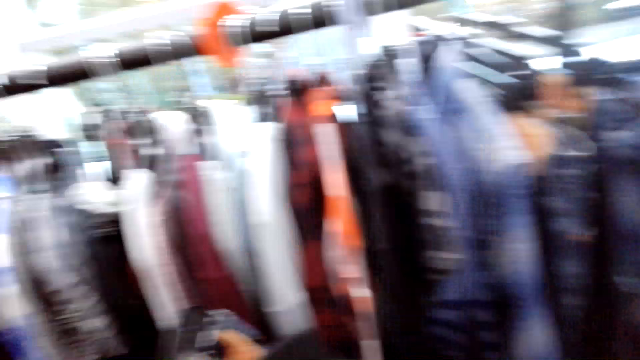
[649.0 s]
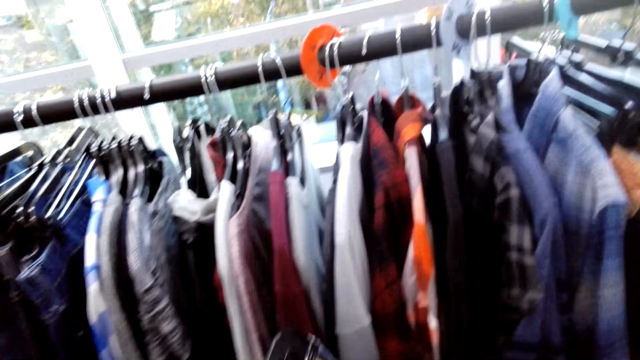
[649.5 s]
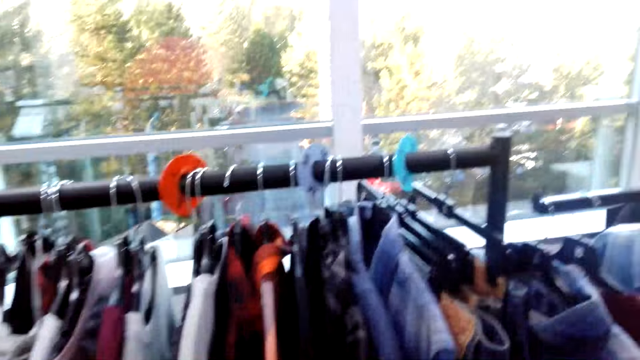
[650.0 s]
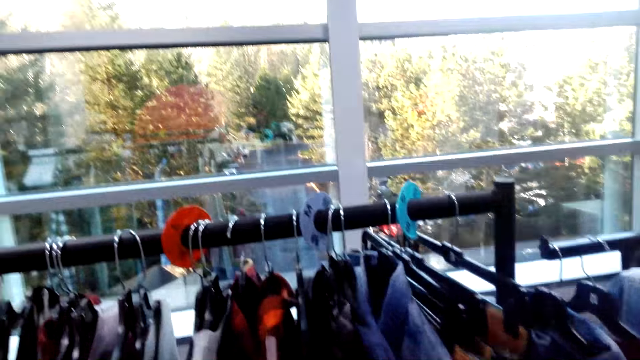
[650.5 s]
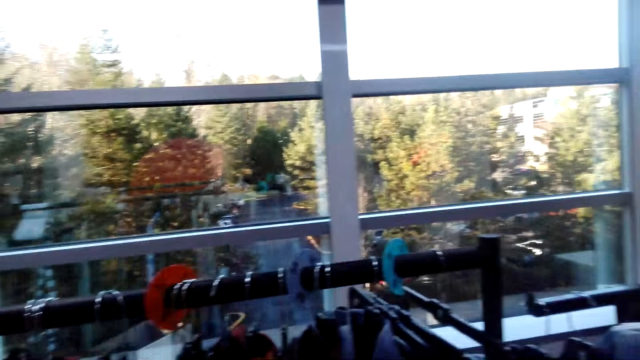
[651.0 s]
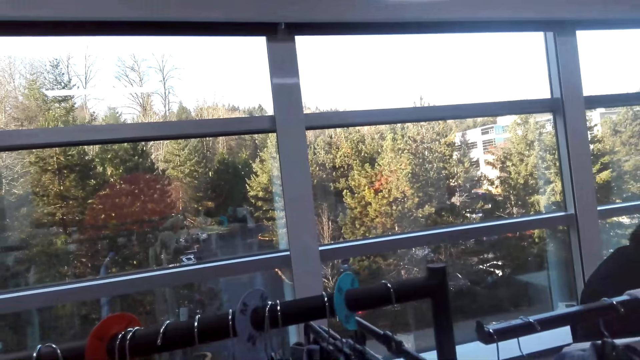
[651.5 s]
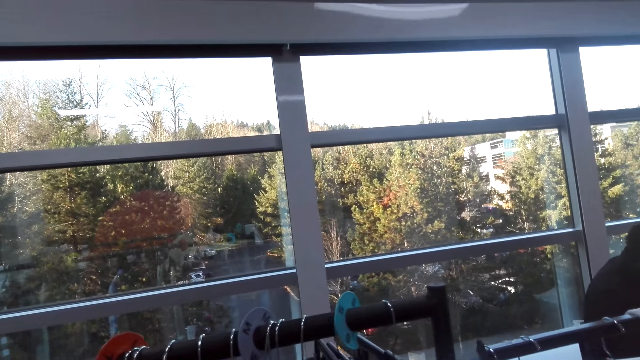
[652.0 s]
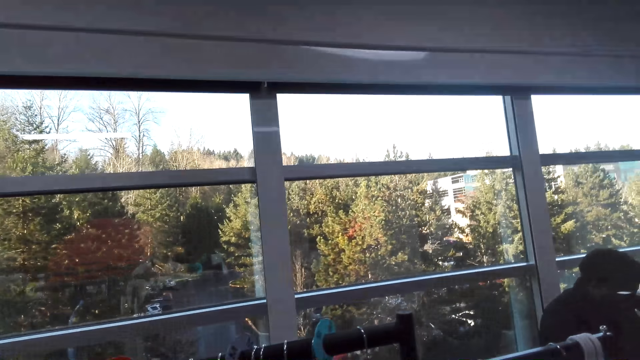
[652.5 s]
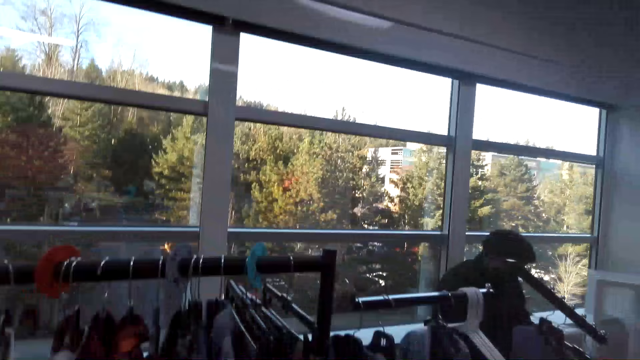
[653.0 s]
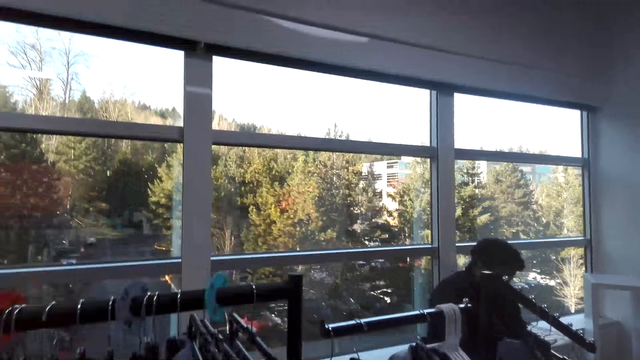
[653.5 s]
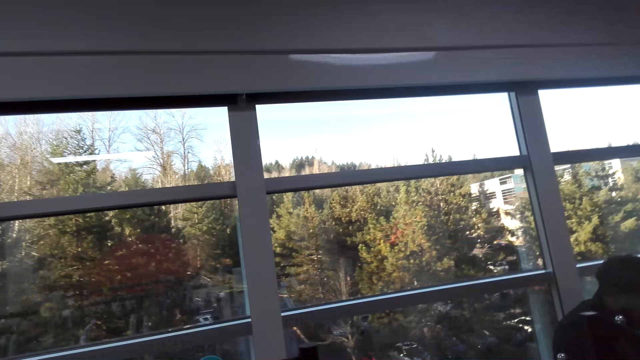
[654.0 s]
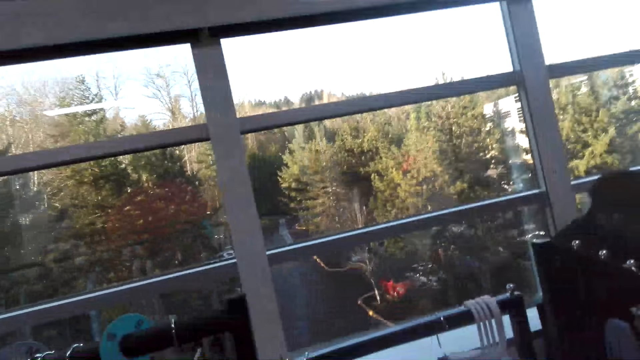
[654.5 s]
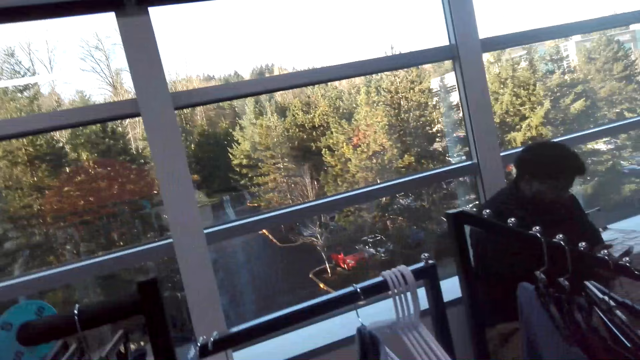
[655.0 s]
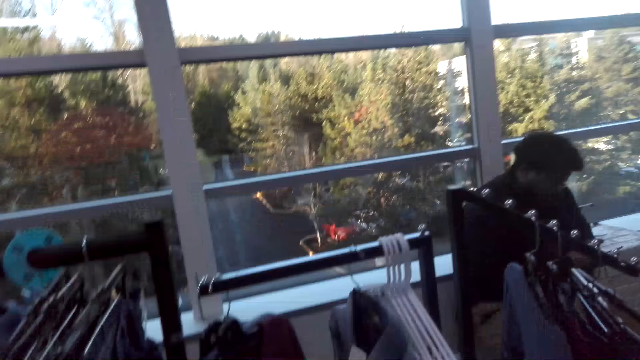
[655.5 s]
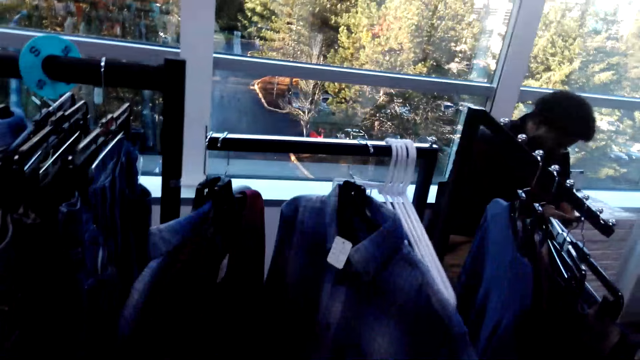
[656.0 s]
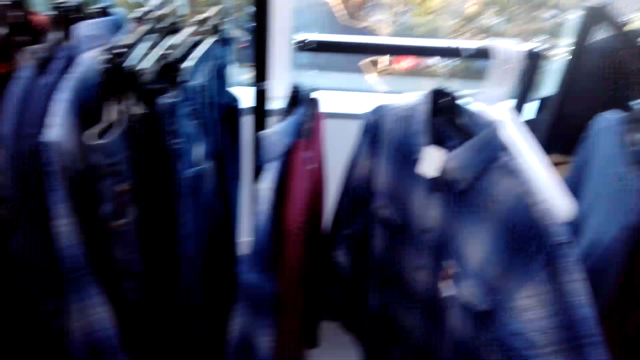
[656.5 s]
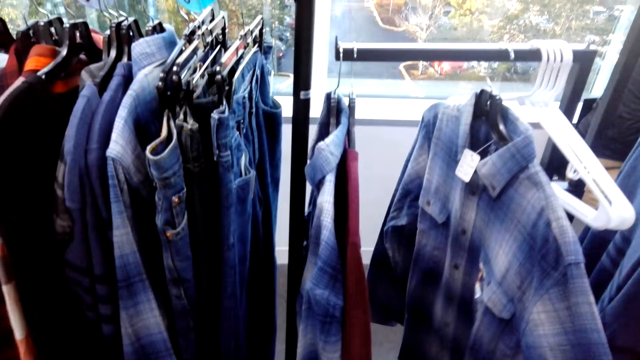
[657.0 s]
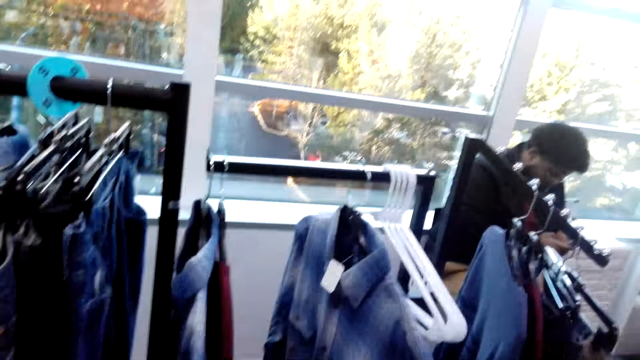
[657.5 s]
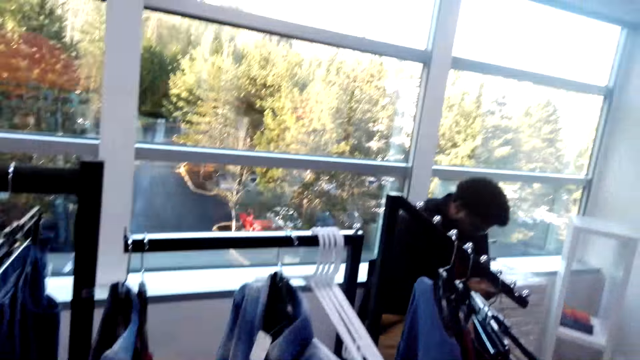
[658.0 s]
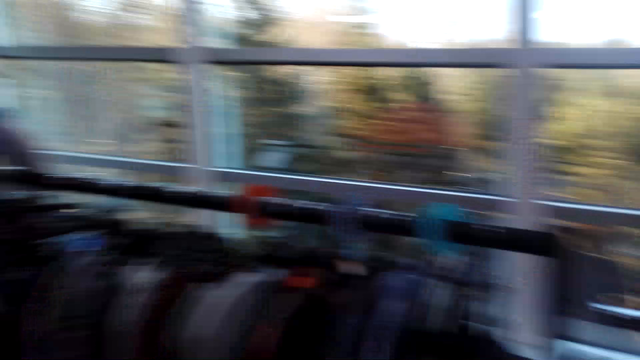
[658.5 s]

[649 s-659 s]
The camera wearer moves right. They walk around. They look around.

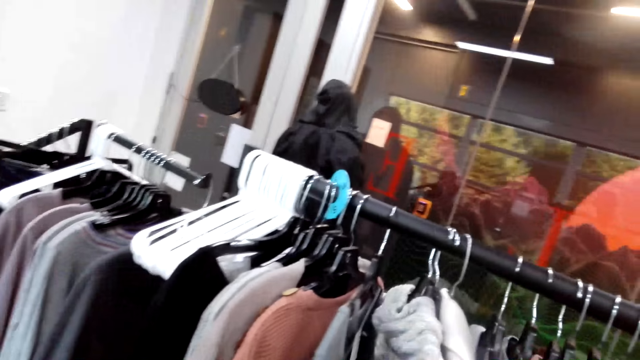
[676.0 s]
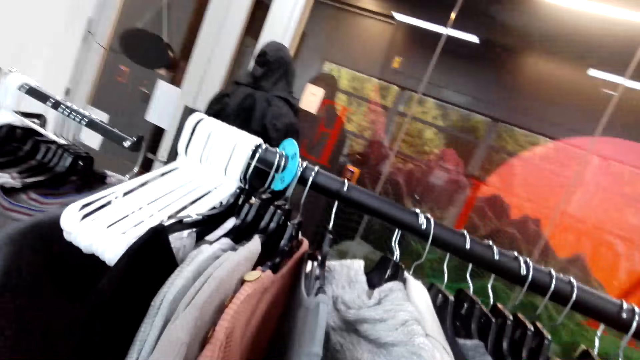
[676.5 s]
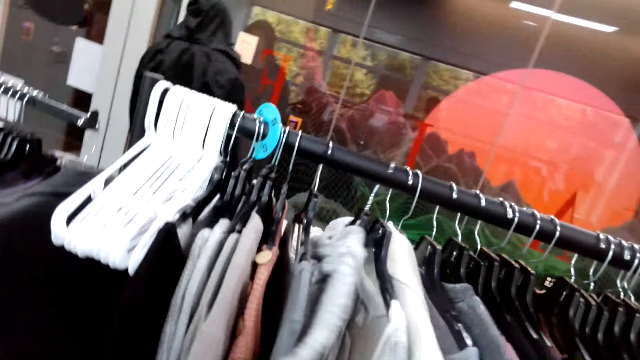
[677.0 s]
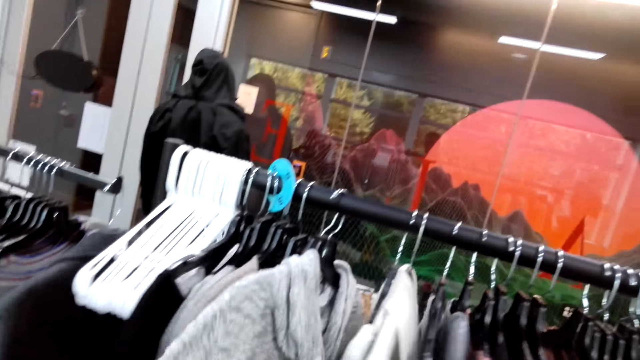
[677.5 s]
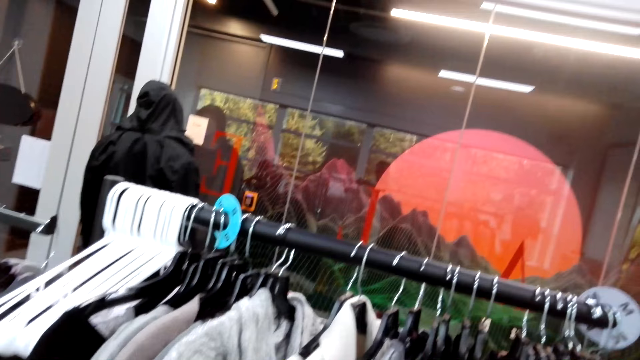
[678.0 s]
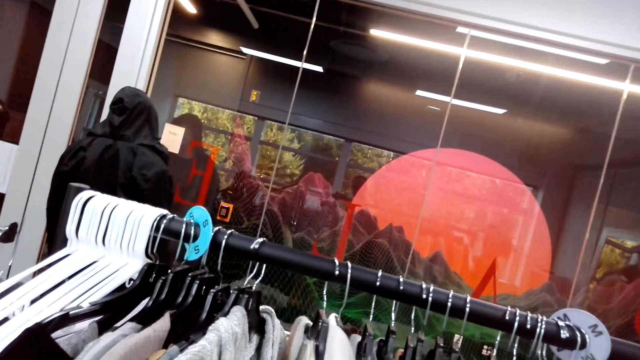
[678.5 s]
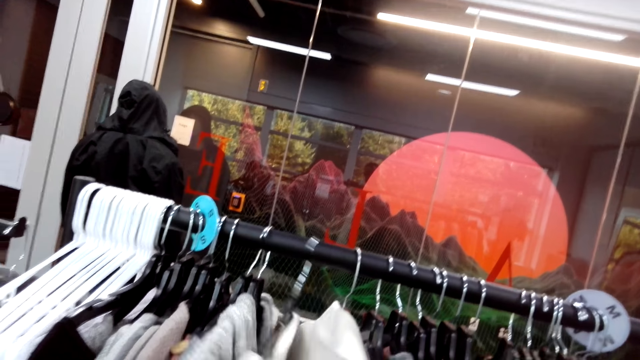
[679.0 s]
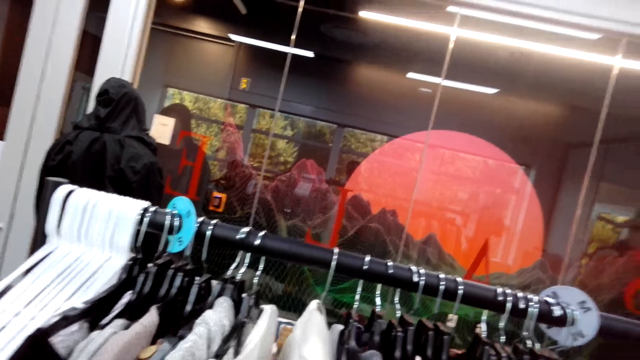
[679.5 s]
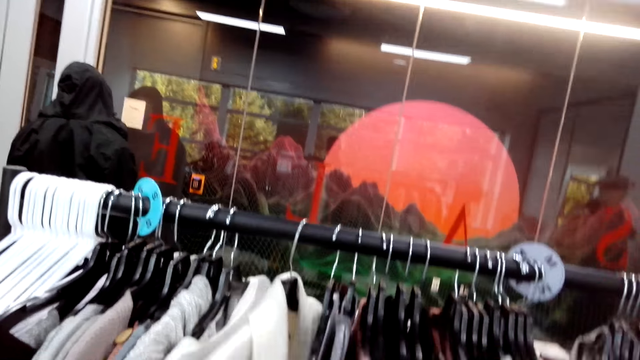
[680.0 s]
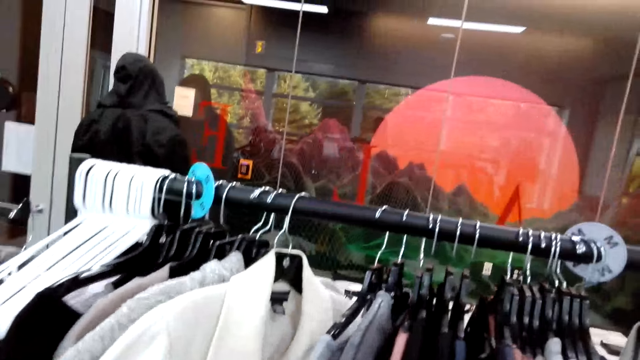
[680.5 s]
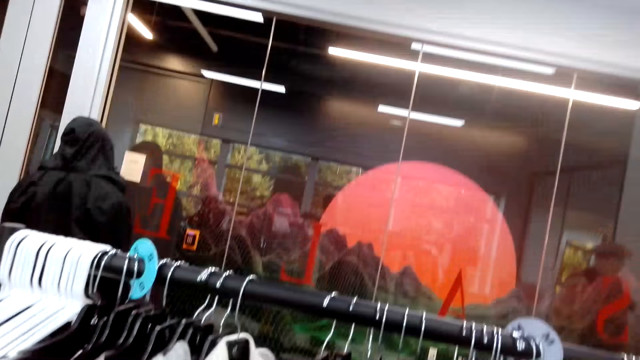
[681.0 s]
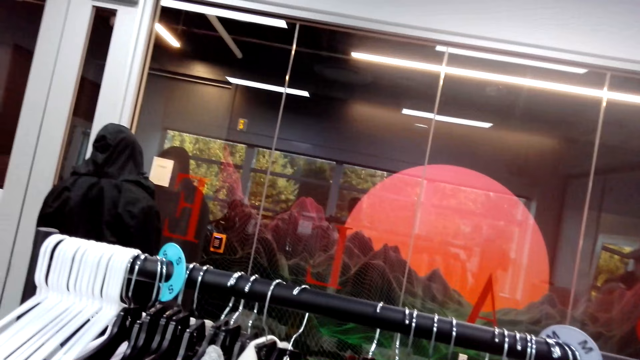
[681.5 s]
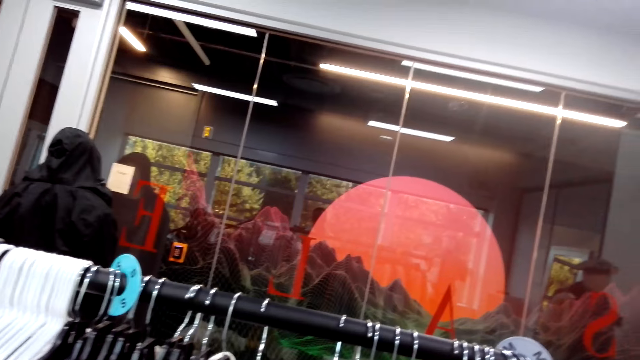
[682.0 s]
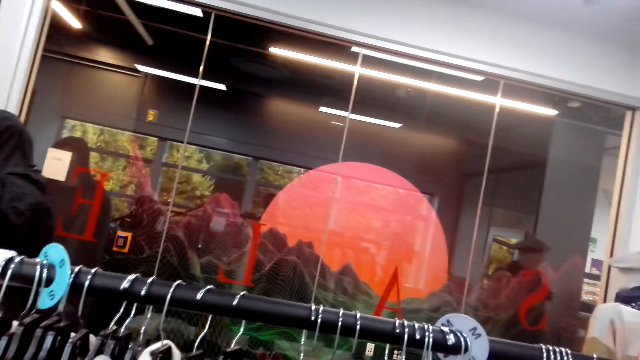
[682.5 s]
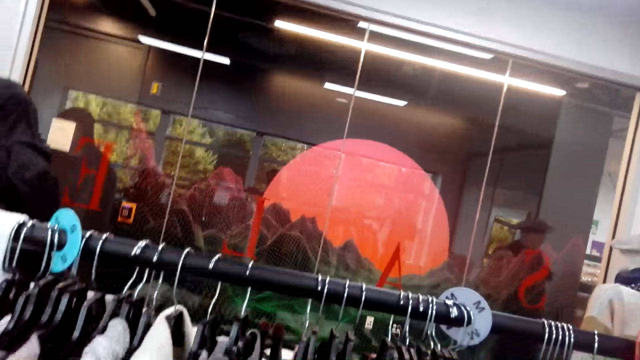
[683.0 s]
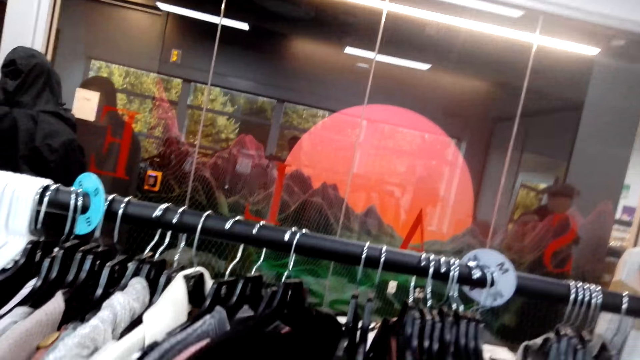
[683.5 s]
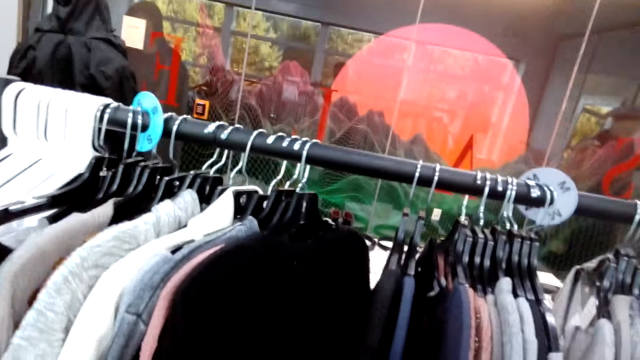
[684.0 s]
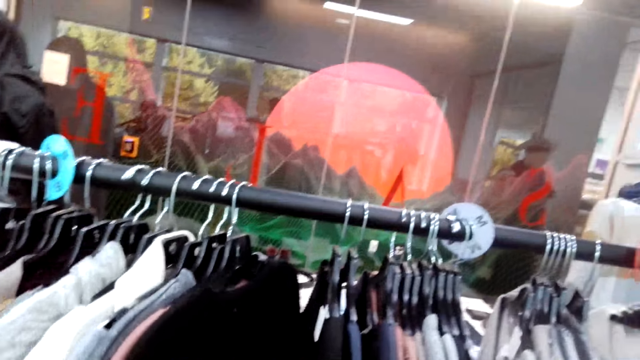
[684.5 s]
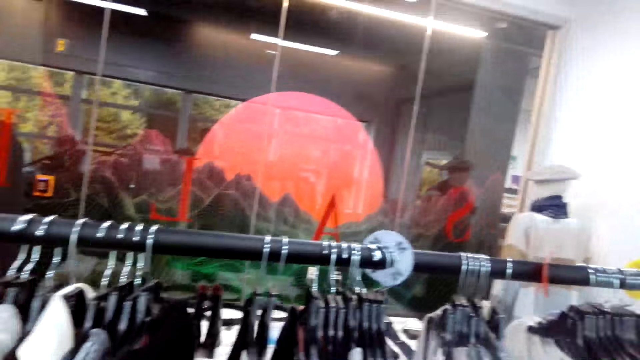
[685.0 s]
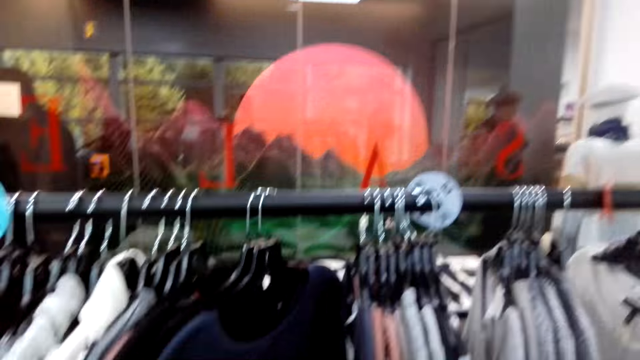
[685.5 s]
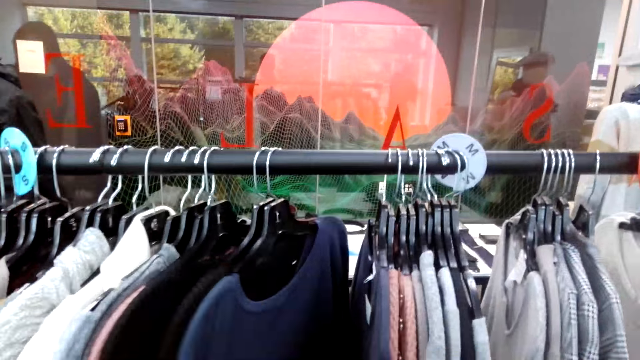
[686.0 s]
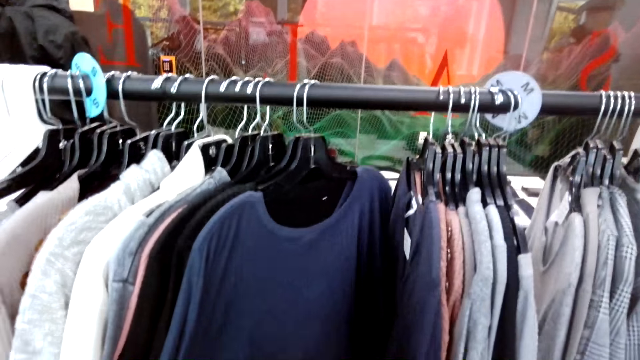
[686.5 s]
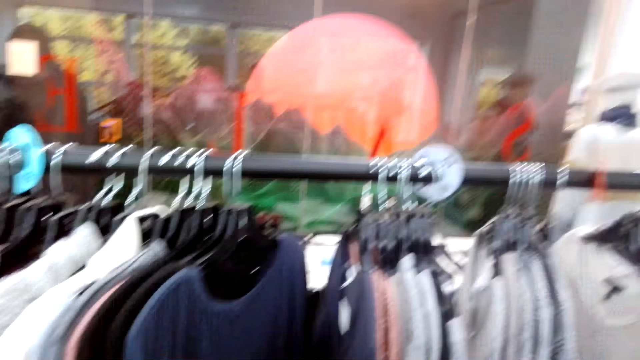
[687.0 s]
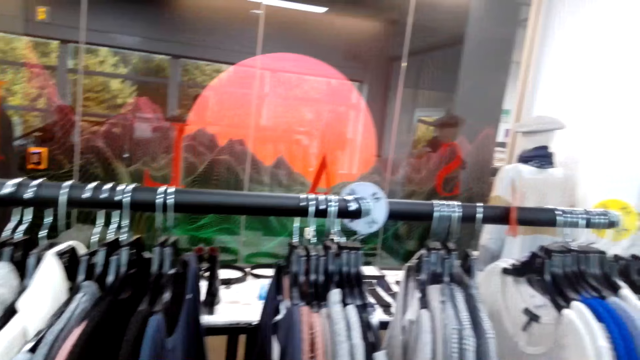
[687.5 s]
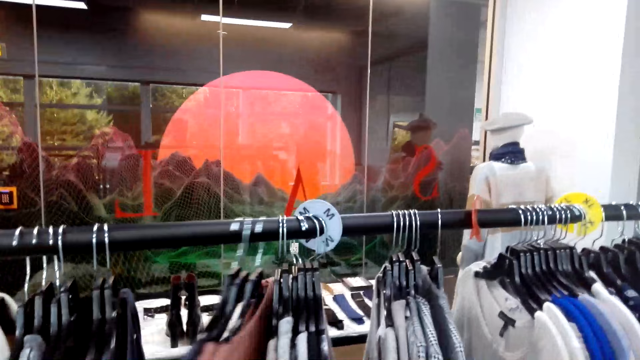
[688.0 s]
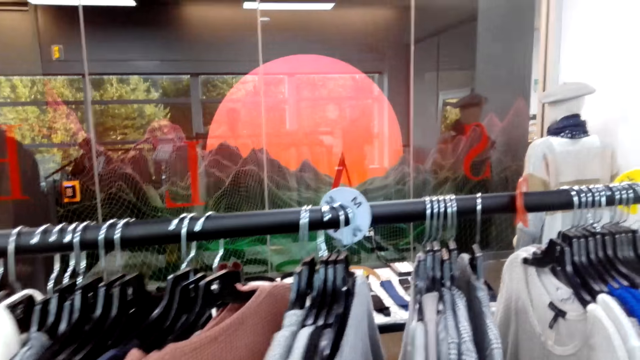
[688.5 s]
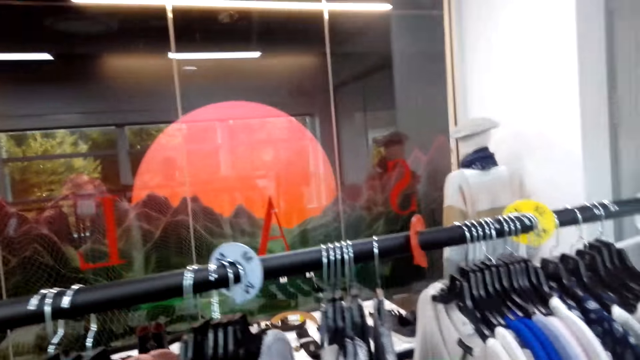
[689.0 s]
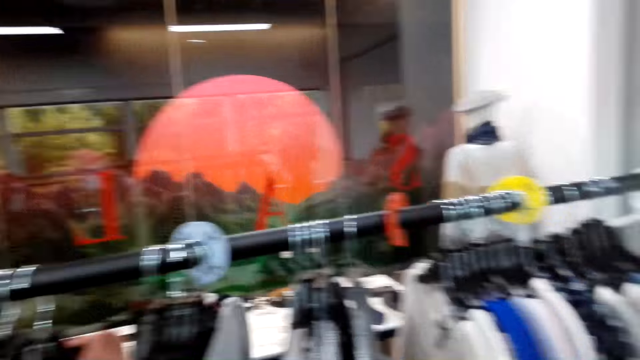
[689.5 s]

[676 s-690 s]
The camera wearer sorts through clothes. They look at clothes at a cloth rack. They move right.
